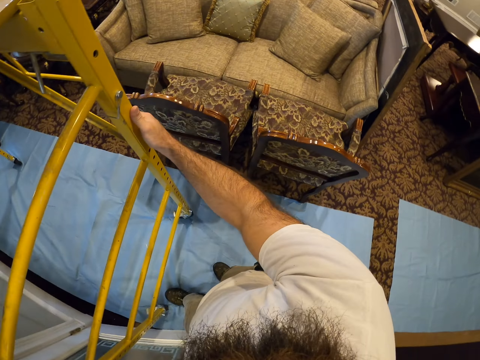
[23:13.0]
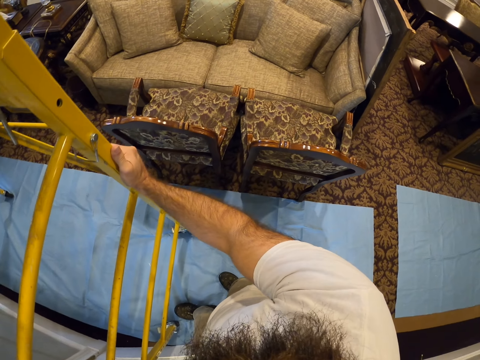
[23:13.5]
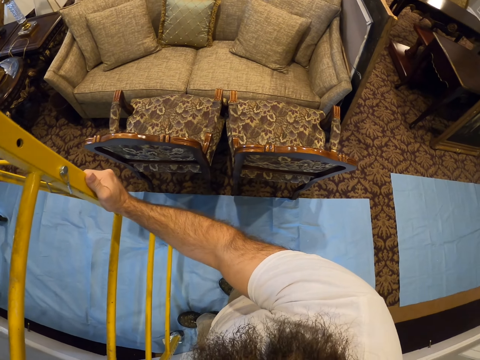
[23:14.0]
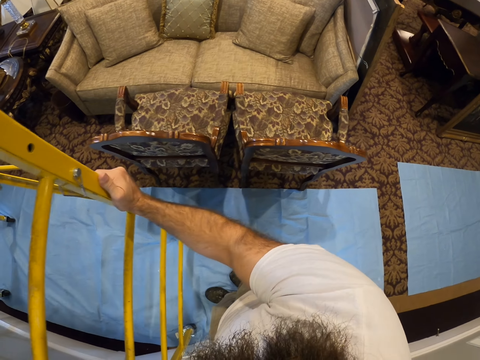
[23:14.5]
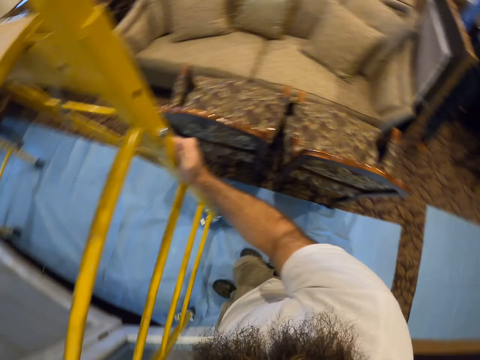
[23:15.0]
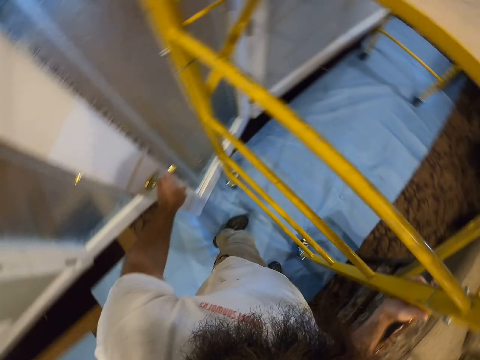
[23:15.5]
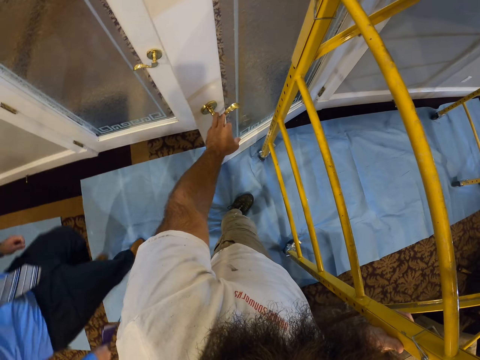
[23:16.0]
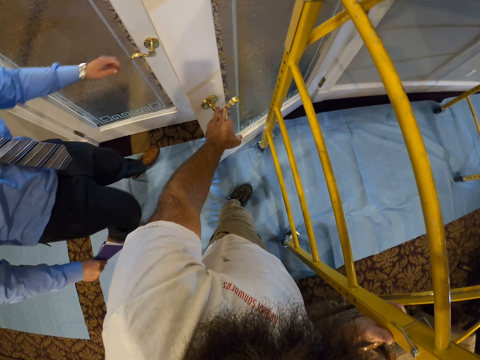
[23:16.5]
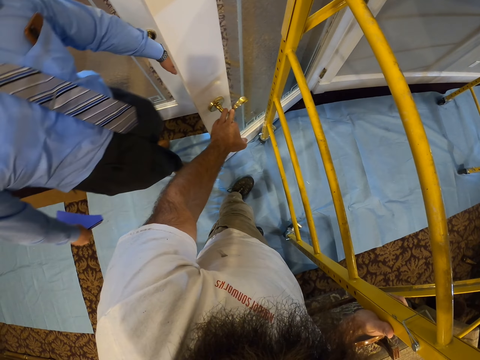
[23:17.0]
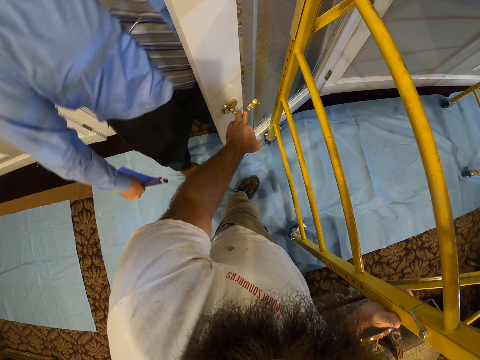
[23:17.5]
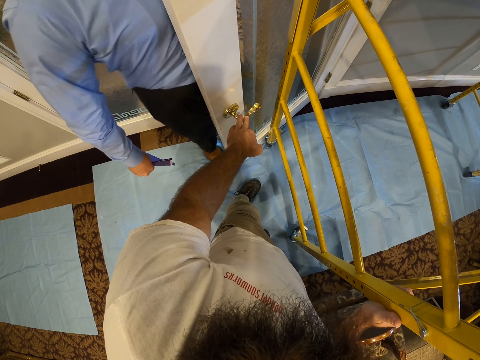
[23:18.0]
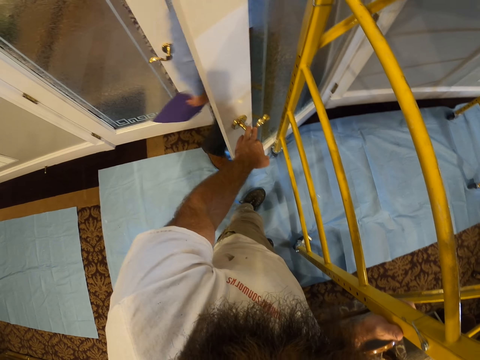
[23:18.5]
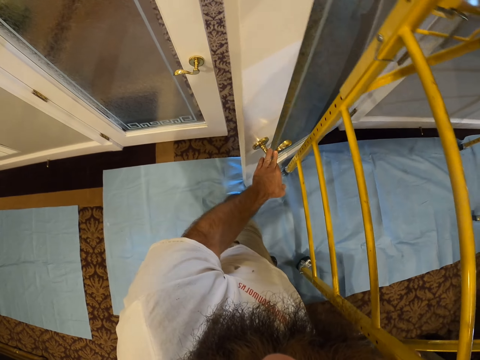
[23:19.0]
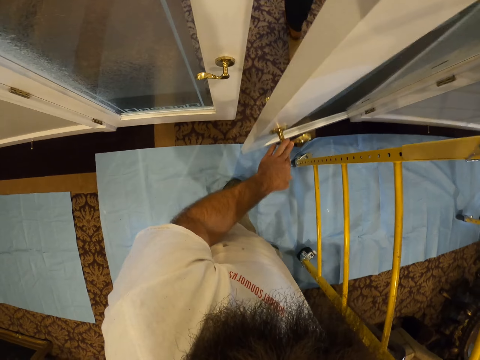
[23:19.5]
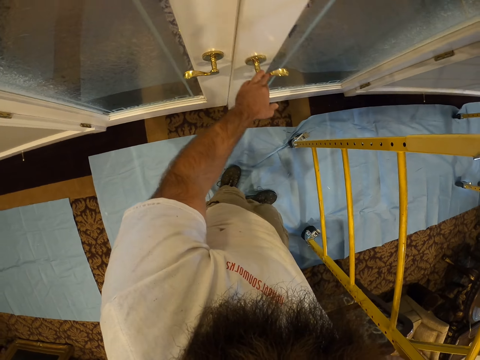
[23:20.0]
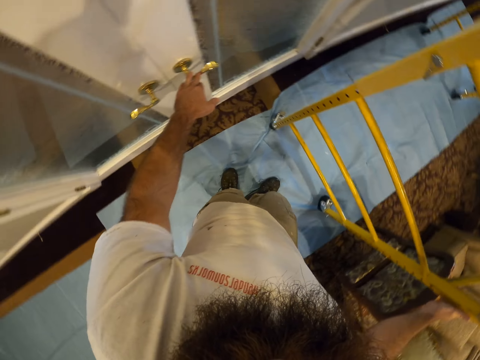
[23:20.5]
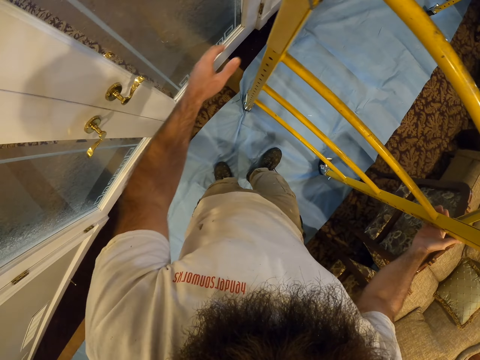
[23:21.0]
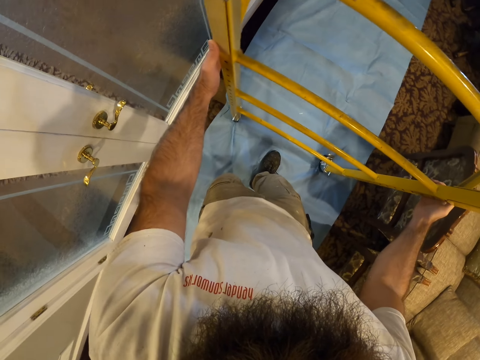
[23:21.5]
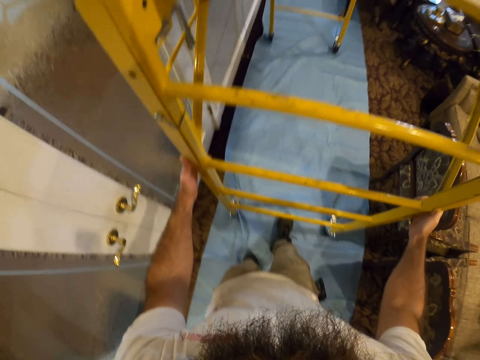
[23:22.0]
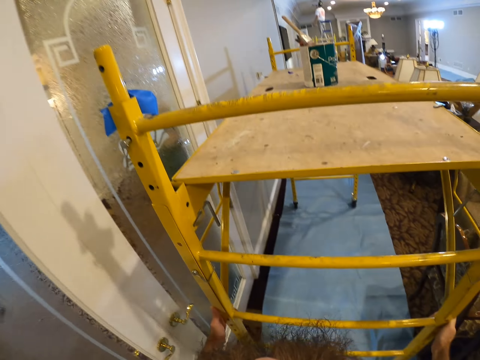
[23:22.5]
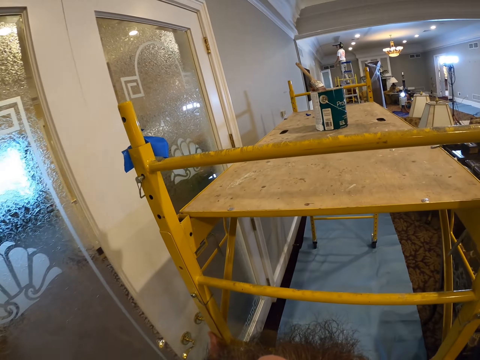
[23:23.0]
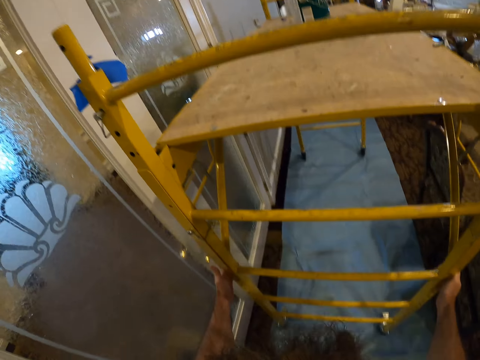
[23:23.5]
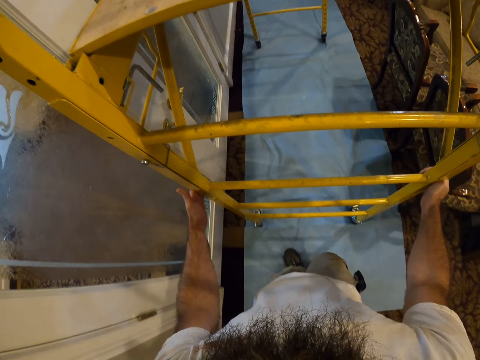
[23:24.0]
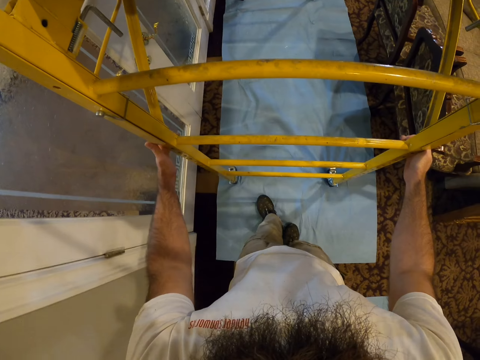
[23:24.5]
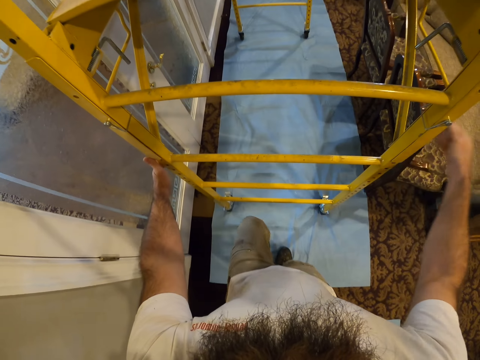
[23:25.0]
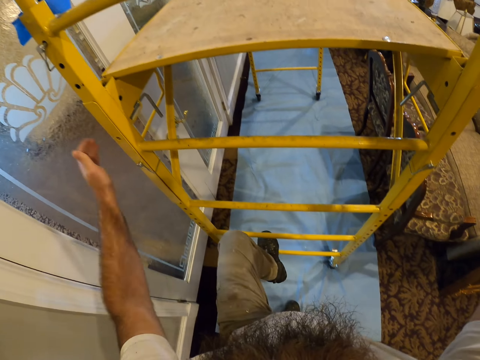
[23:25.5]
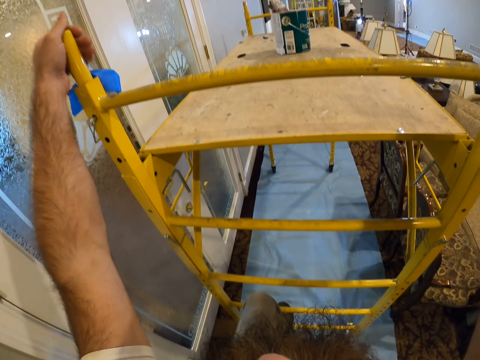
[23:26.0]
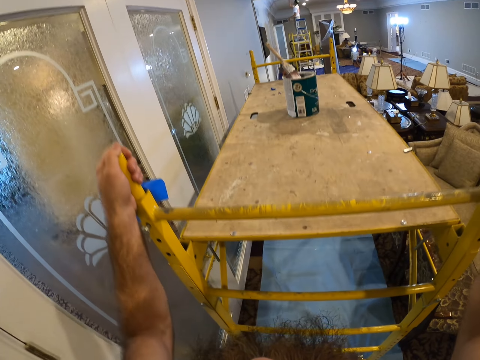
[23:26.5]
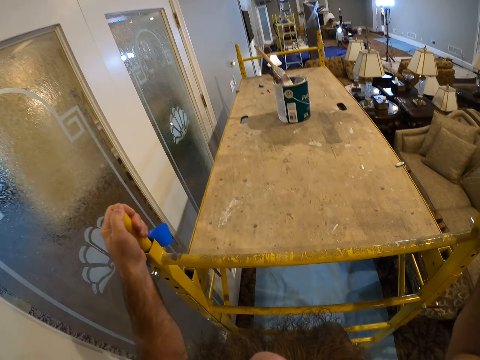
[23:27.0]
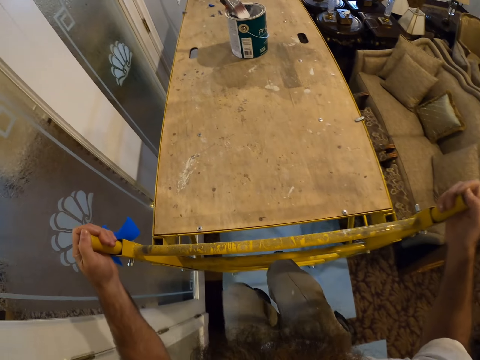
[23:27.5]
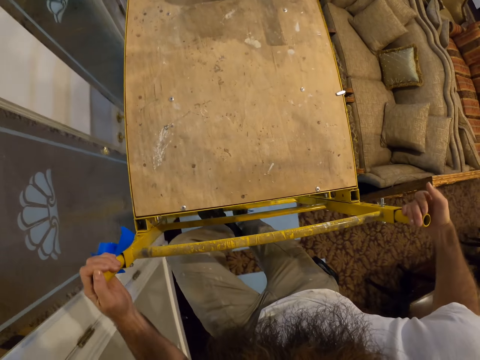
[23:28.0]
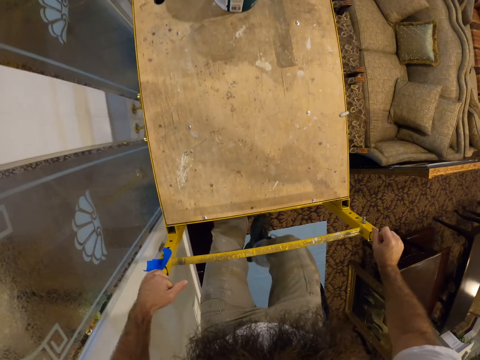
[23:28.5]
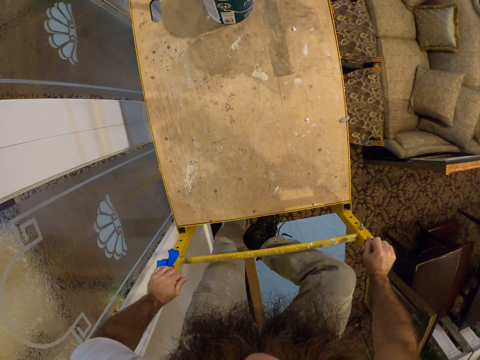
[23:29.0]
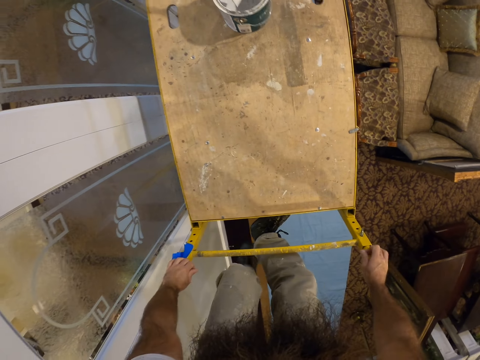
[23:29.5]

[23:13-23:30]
The camera wearer looks around. He opens a door with his left hand. A man passes through the door. The camera wearer closes the door with his left hand. He moves the scaffold with both hands. He holds the handle of the scaffold with both hands and climbs on the scaffold.

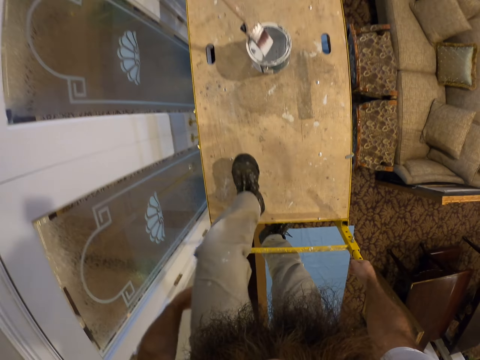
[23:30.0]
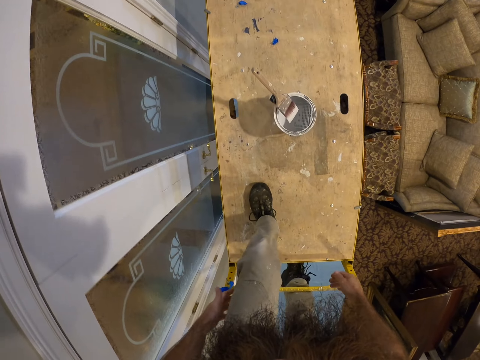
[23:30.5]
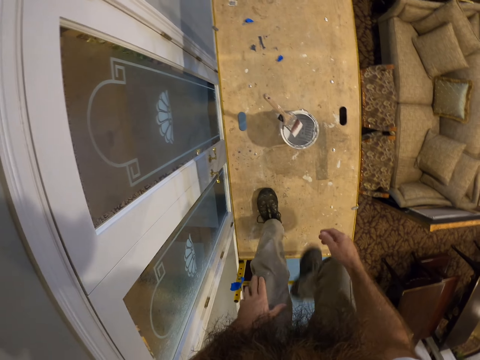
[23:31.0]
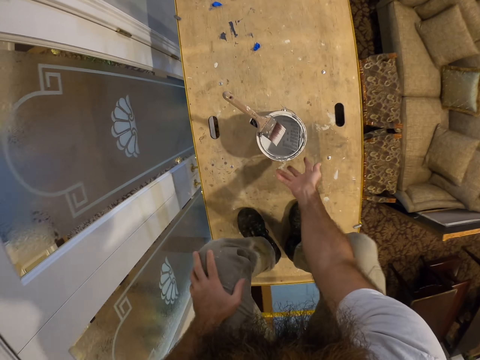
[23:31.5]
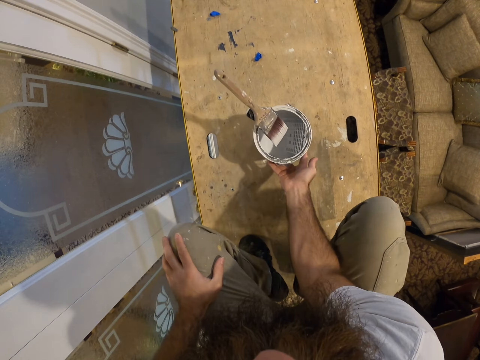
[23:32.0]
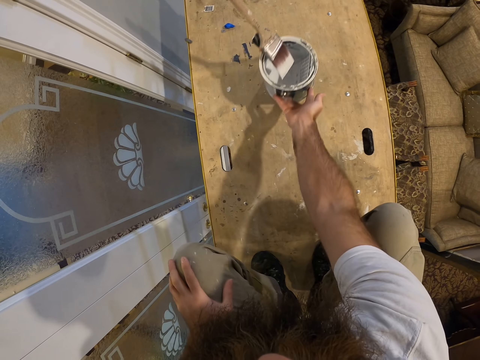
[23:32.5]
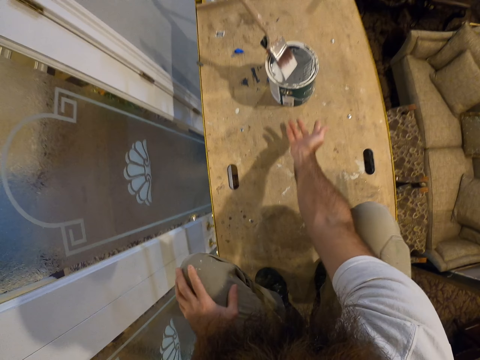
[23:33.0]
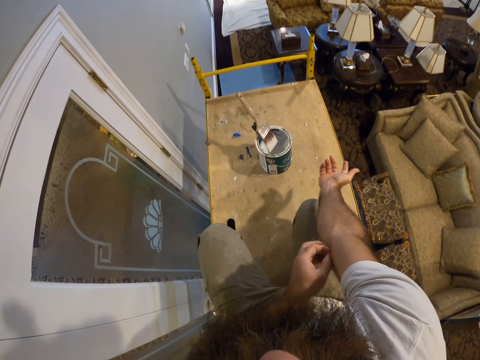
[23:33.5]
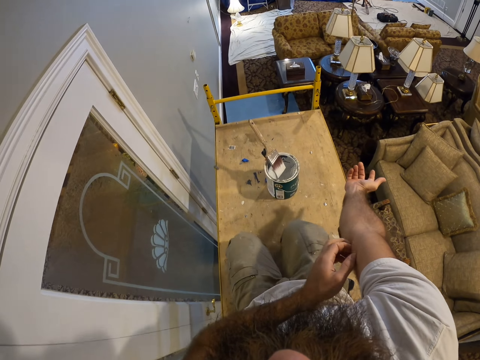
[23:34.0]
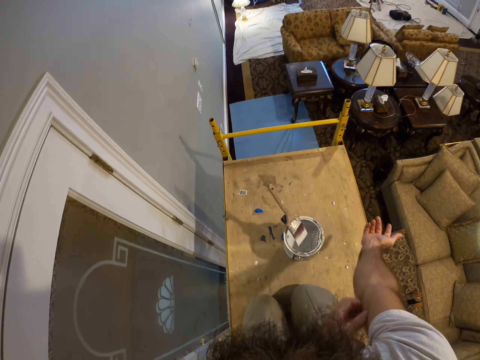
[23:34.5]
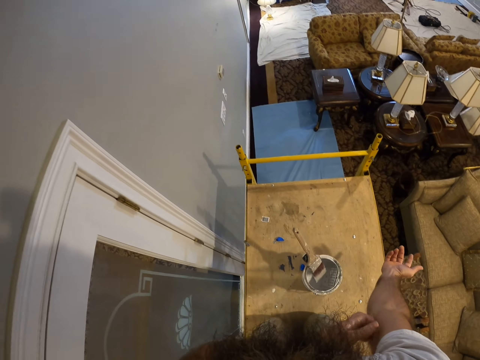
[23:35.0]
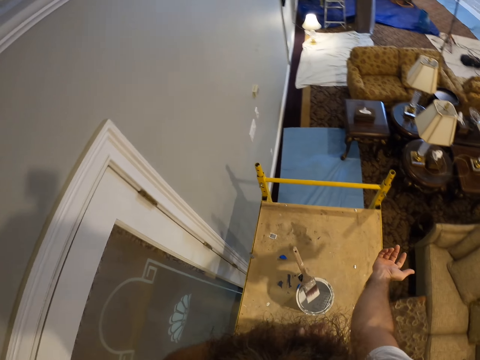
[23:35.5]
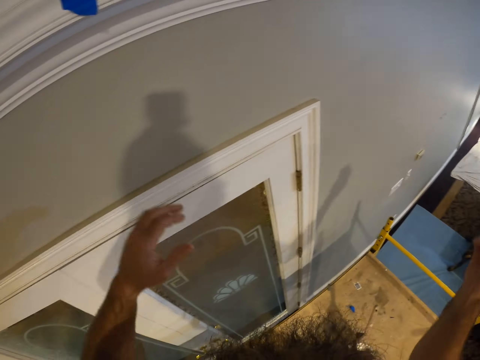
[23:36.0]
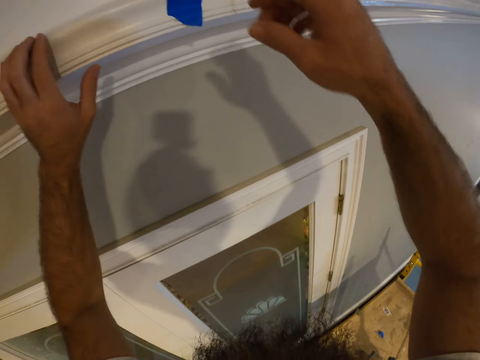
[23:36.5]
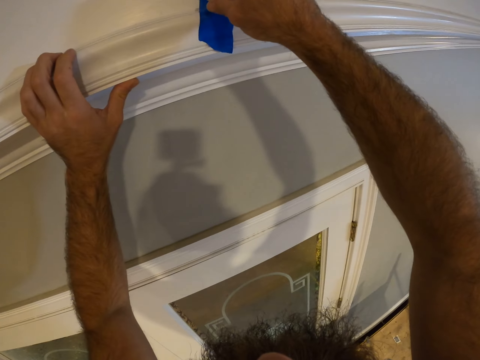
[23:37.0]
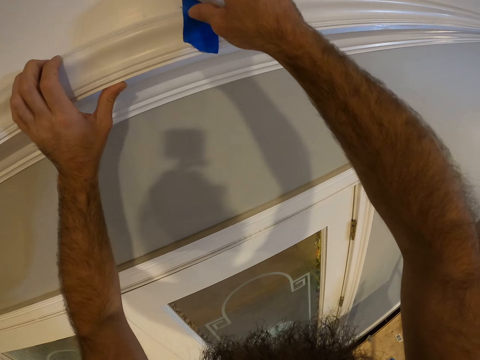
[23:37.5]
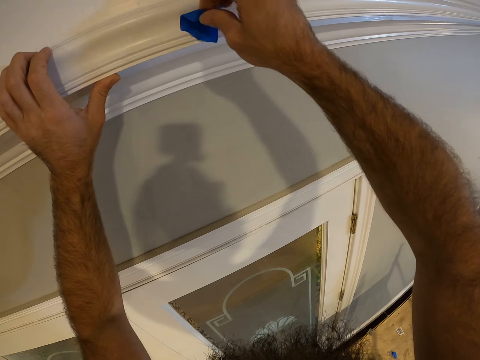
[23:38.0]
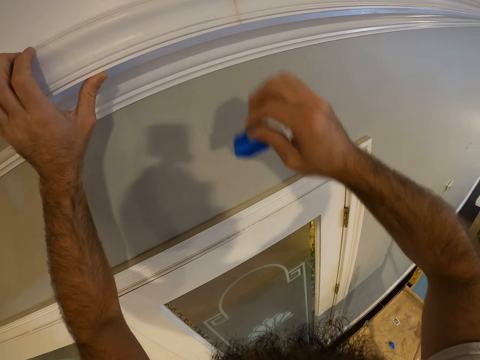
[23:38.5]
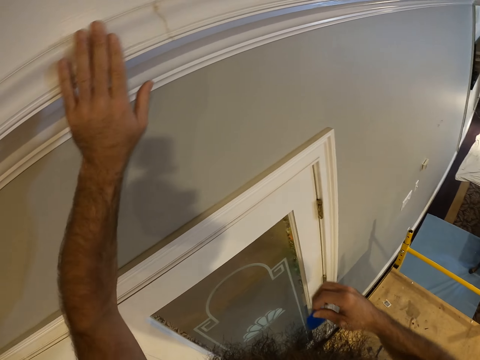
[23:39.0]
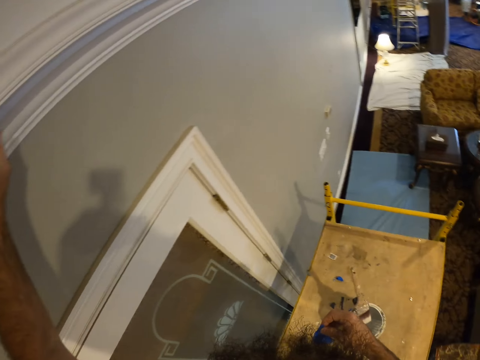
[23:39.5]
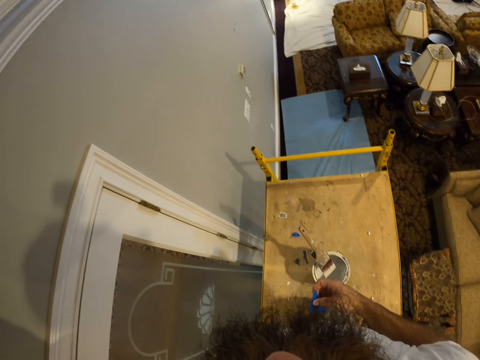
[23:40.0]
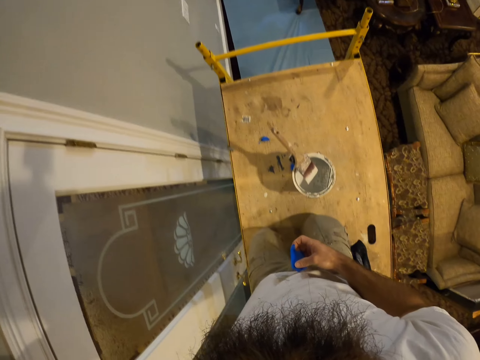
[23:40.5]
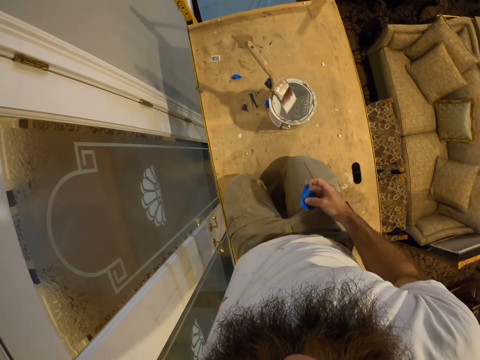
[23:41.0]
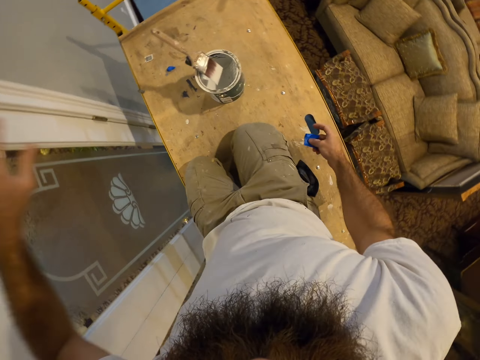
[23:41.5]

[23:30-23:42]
The camera wearer moves the paint bucket on the scaffold with his right hand. He itches his right hand with his left hand. He removes sellotape from the wall with his right hand.
